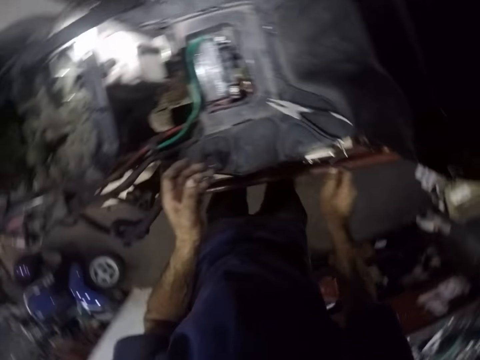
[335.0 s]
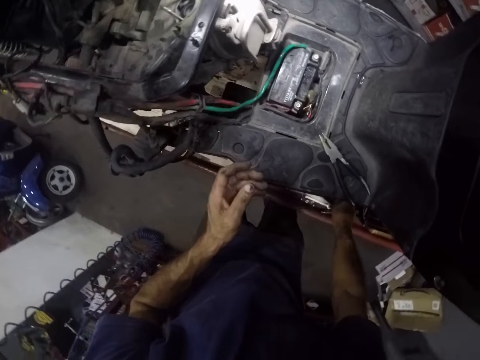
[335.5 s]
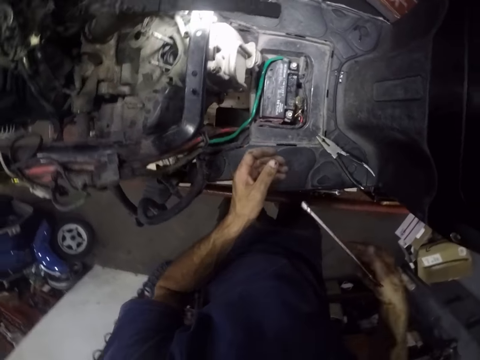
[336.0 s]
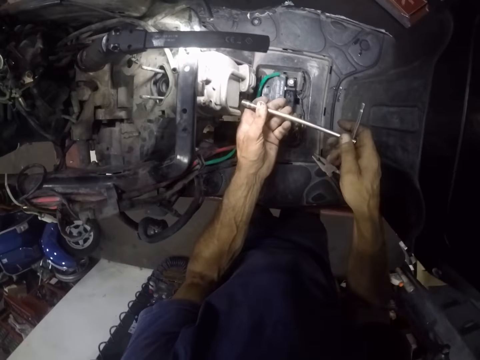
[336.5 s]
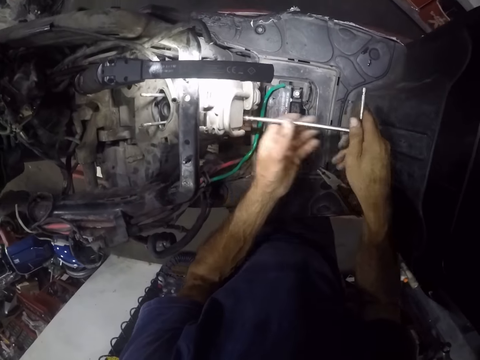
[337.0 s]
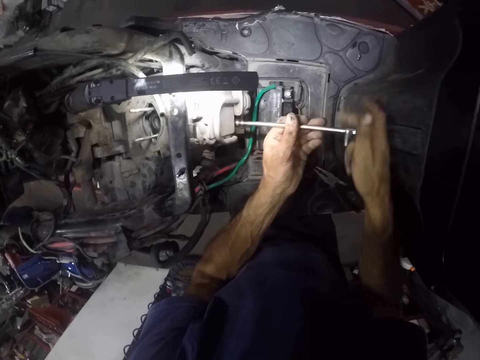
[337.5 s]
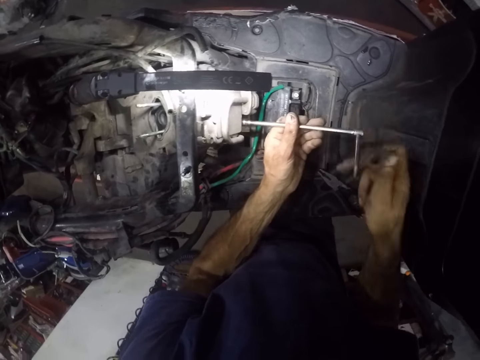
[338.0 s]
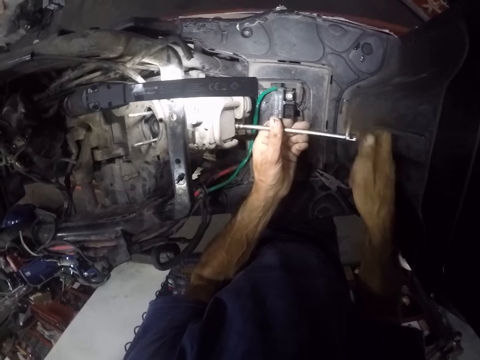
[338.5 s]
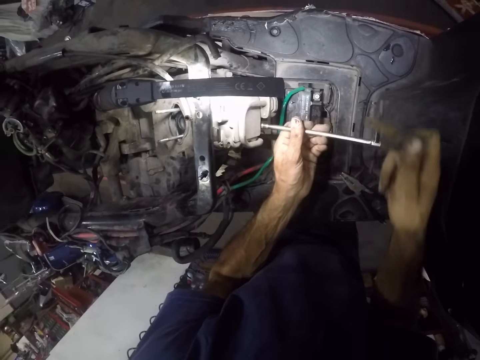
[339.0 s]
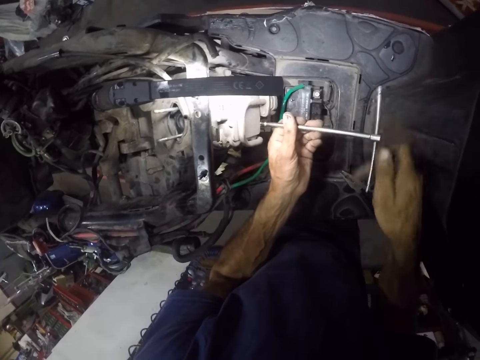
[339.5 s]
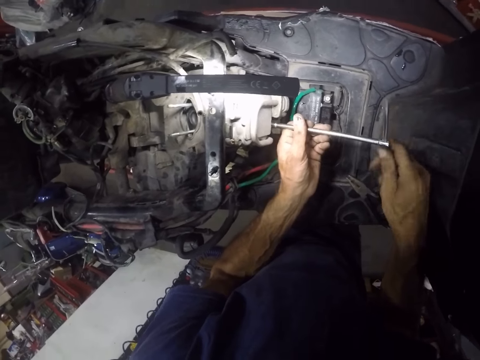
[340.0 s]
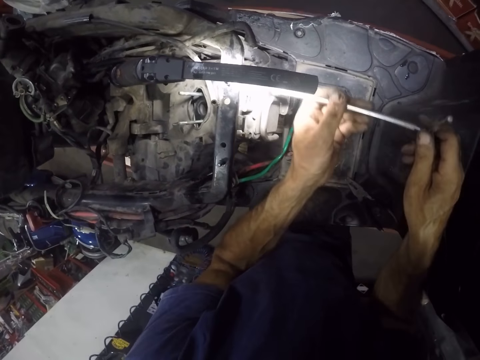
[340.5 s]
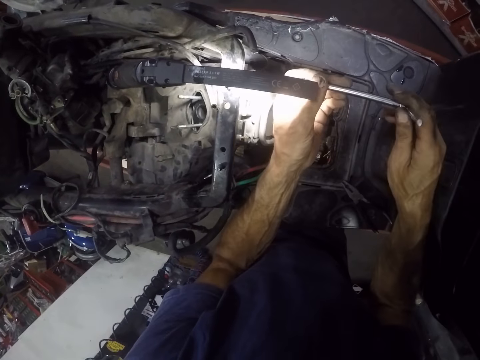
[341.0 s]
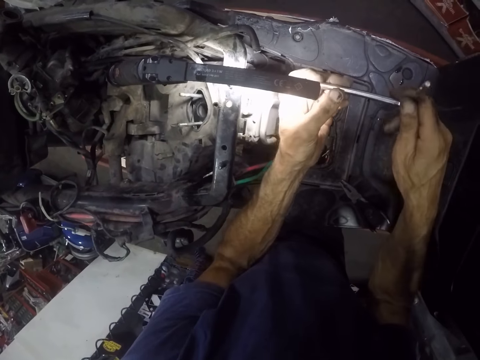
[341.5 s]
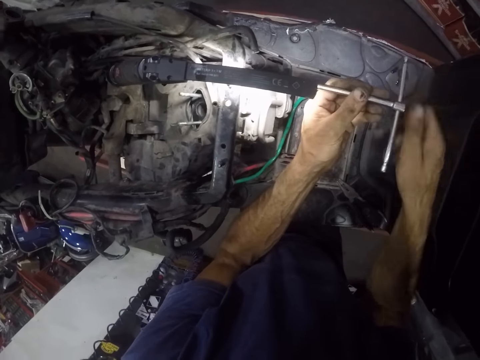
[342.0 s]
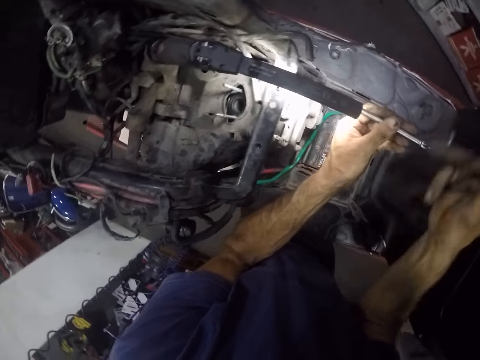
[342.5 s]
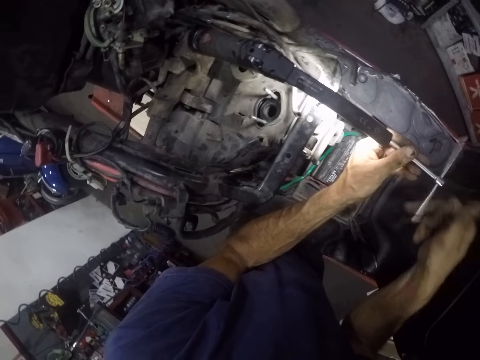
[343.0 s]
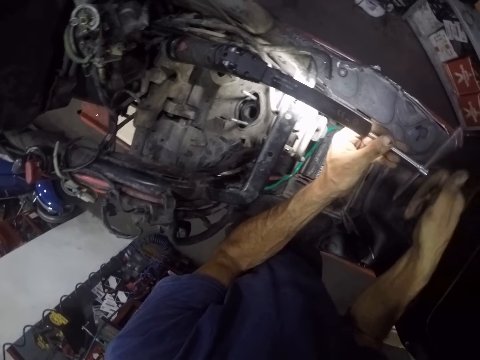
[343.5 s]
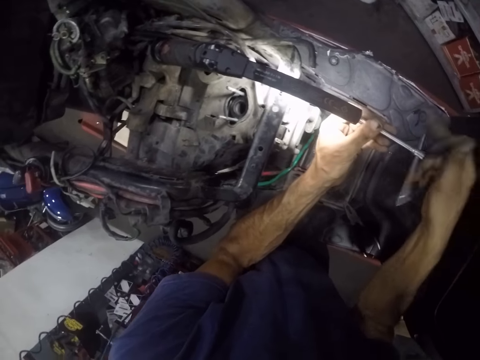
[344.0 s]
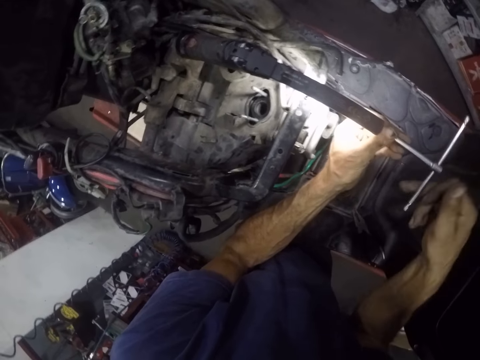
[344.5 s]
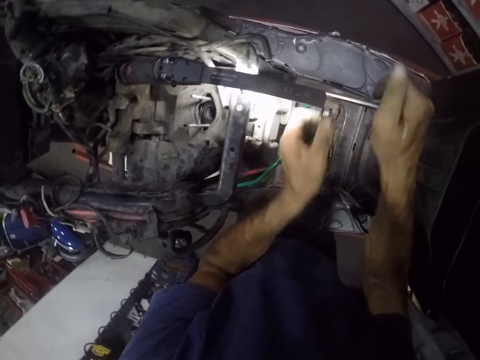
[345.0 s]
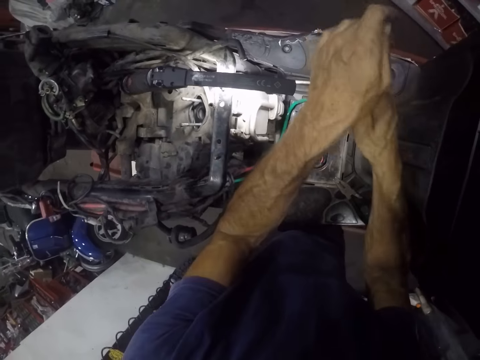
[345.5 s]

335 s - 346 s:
The camera wearer picks a T wrench from the worktop. They tighten the nut on the motorcycle engine with the wrench. They tighten the nut again.

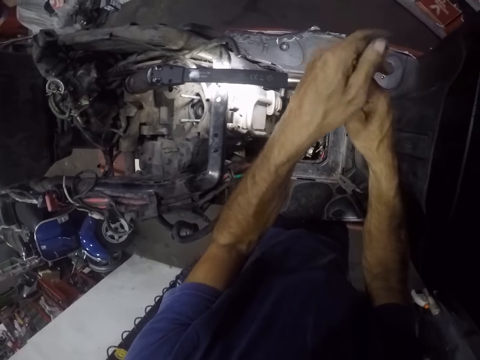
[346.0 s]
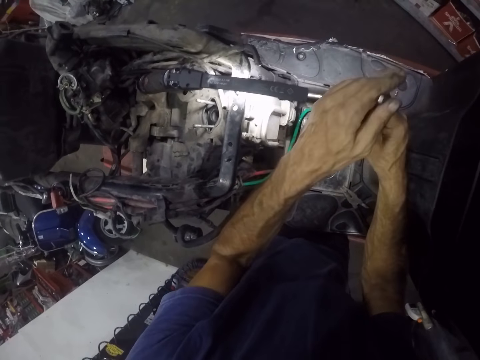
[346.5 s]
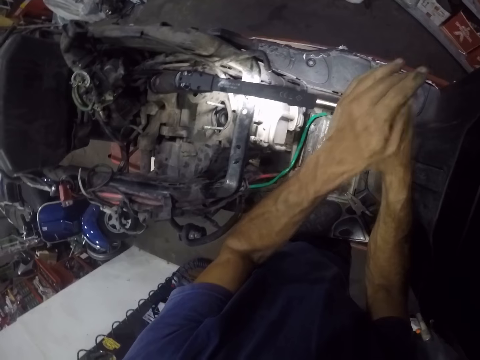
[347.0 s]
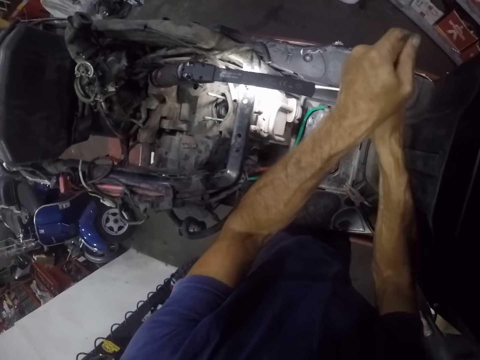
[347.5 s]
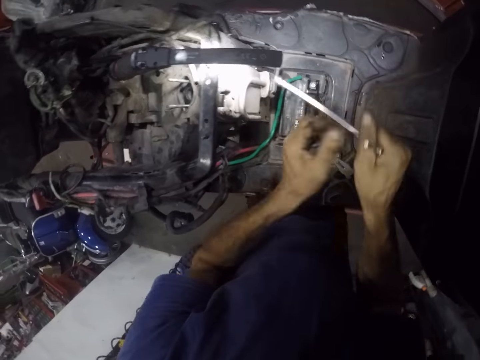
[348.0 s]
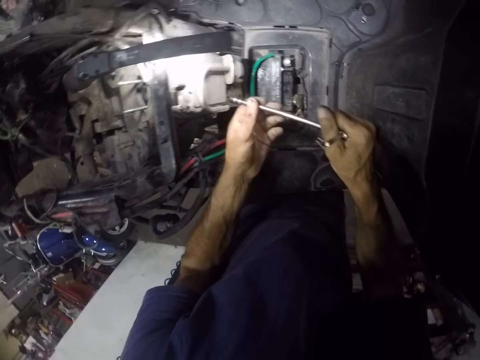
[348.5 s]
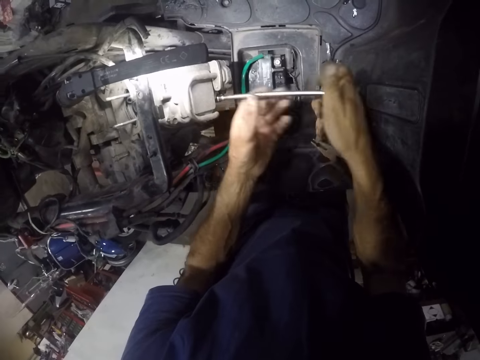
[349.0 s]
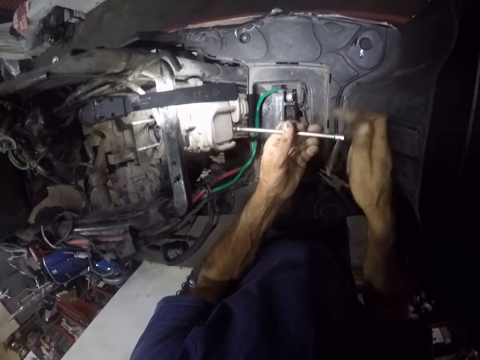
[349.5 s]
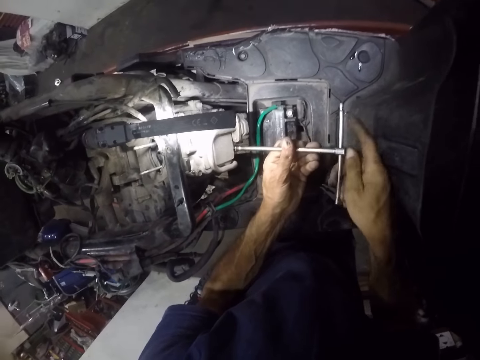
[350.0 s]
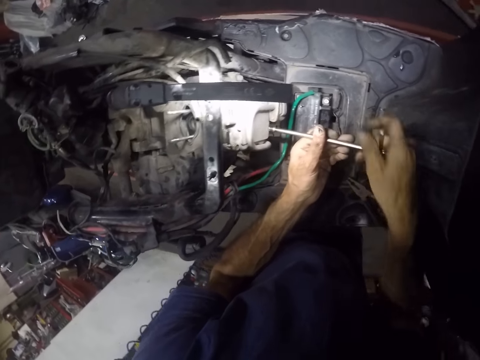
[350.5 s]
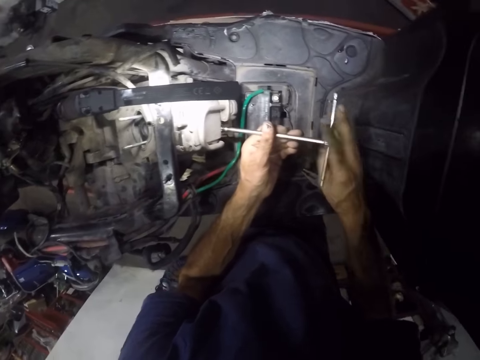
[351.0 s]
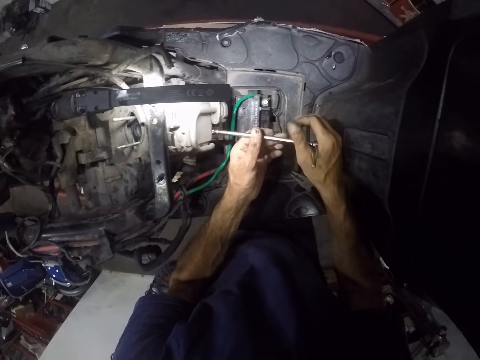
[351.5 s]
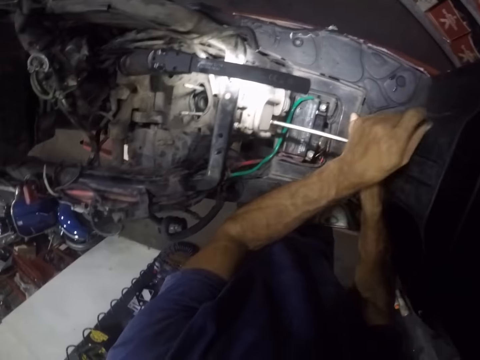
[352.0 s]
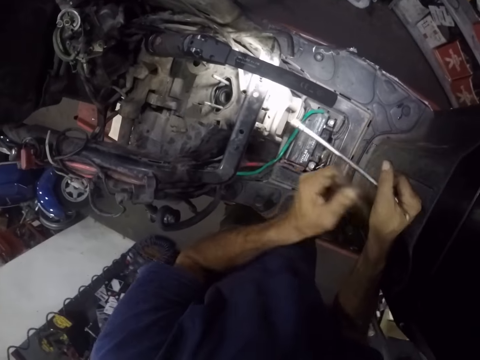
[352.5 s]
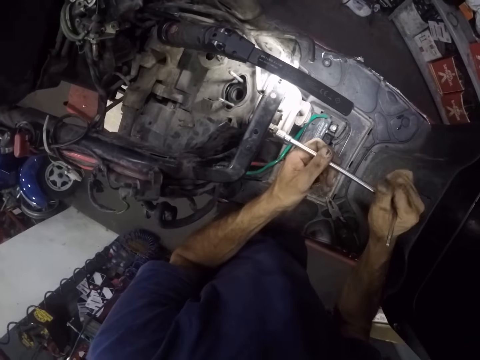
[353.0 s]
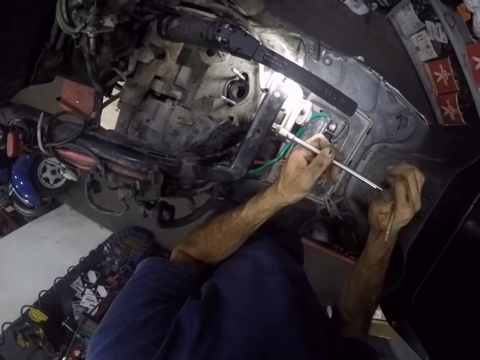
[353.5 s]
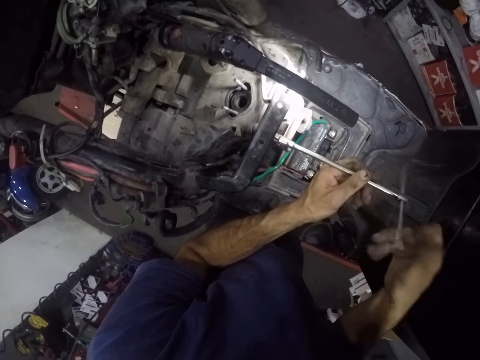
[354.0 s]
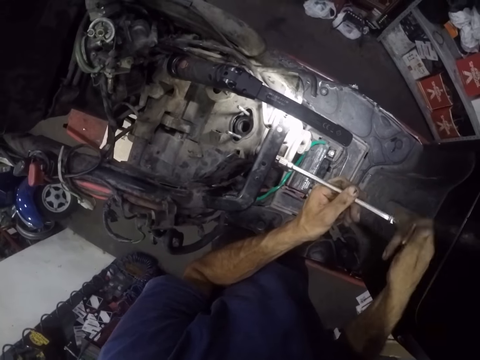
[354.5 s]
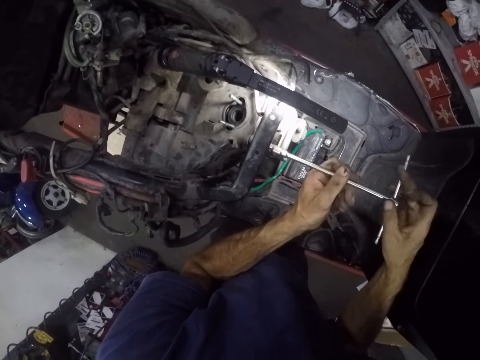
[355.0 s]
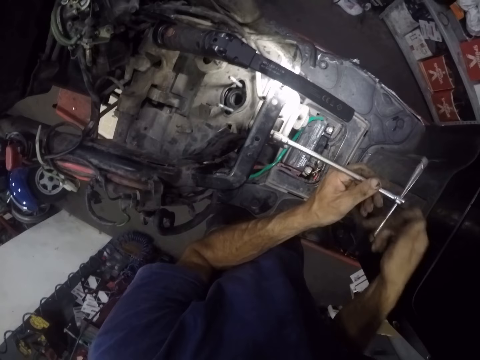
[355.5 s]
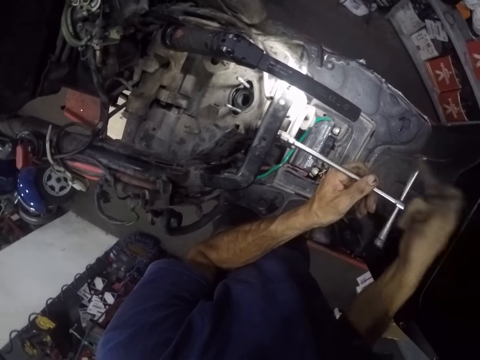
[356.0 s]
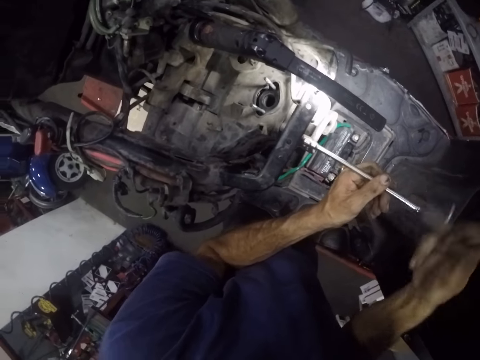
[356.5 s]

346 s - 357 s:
The camera wearer tightens the nut on the motorcycle engine with the wrench. They tighten the nut again.

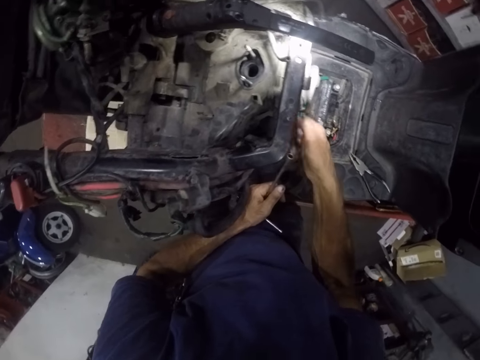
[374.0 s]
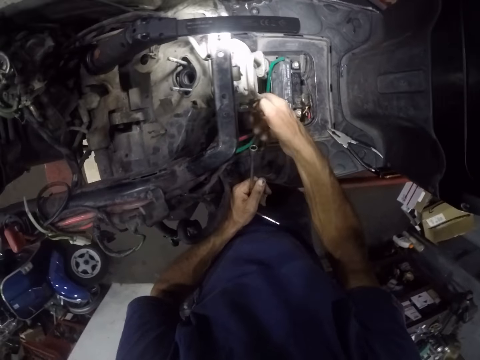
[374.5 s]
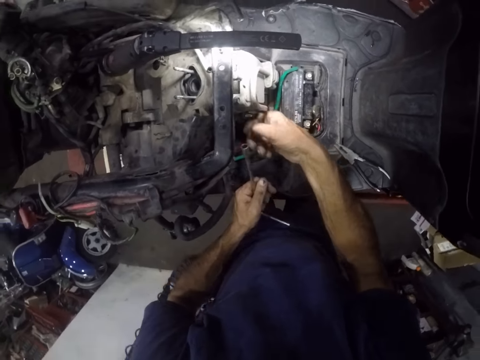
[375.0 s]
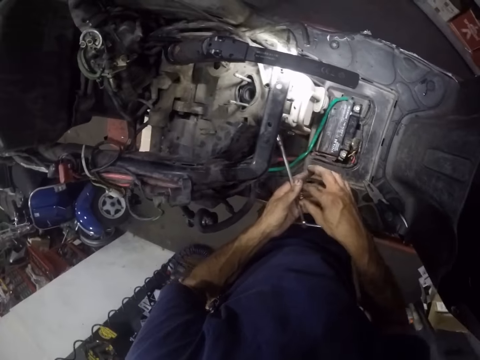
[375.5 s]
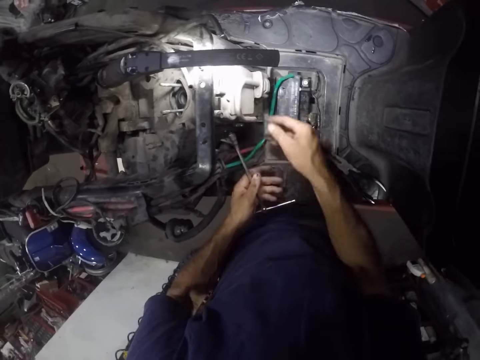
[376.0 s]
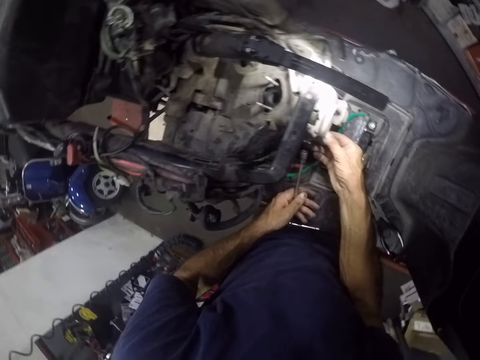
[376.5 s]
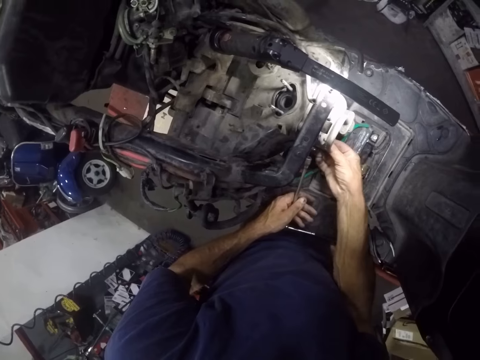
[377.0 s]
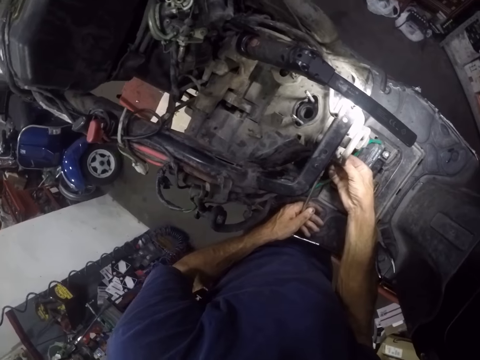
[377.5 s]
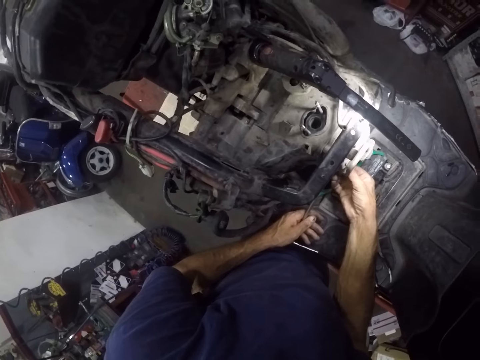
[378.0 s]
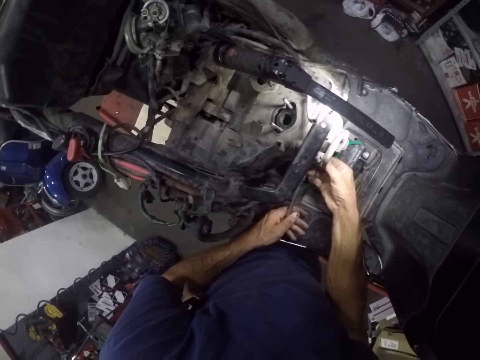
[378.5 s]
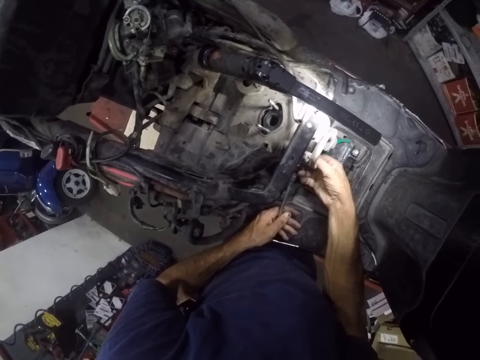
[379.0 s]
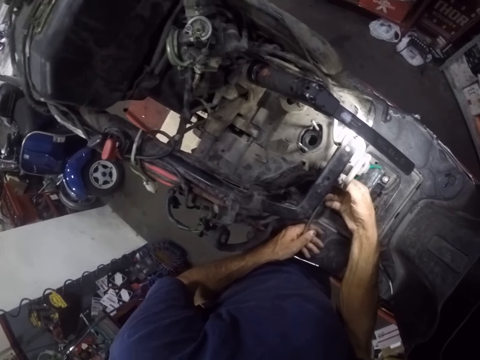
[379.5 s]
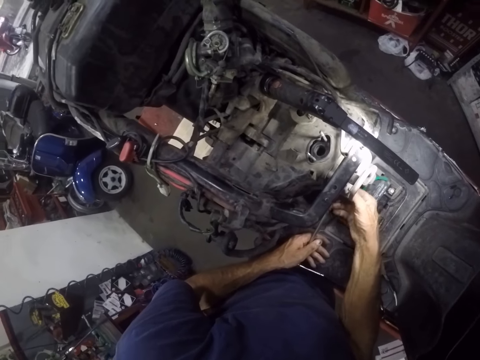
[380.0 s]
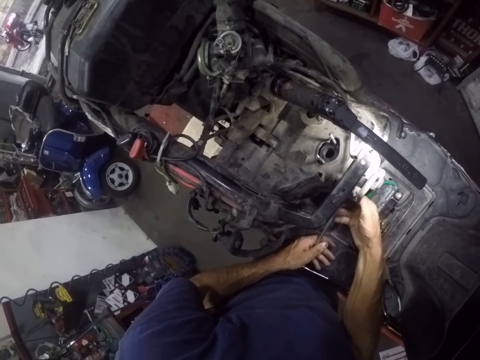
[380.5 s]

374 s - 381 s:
The camera wearer screws the nut to the motorcycle engine. They screw the nut again.
